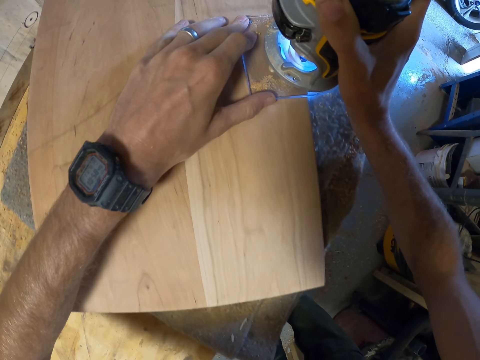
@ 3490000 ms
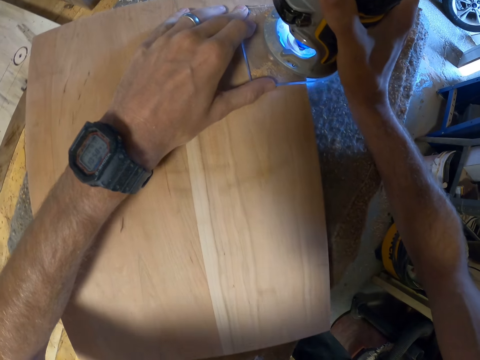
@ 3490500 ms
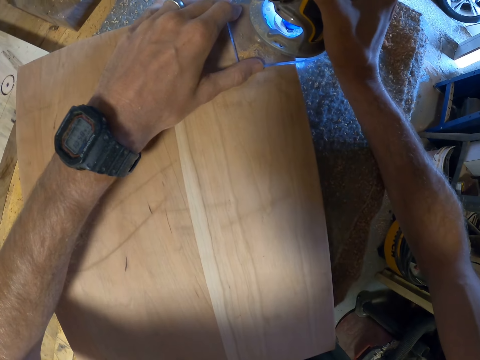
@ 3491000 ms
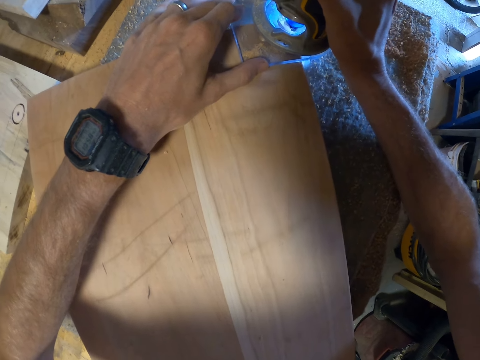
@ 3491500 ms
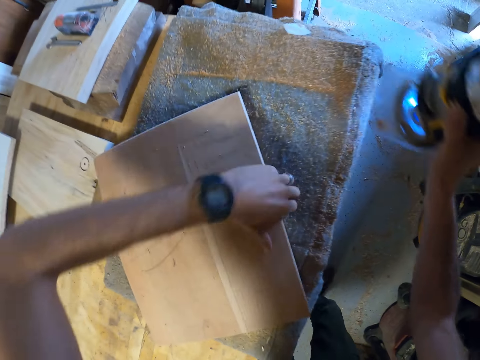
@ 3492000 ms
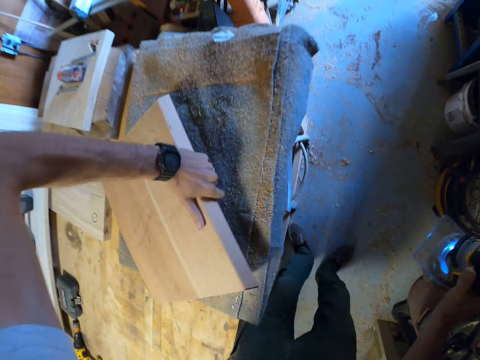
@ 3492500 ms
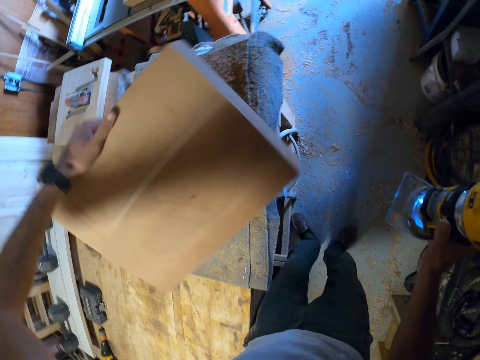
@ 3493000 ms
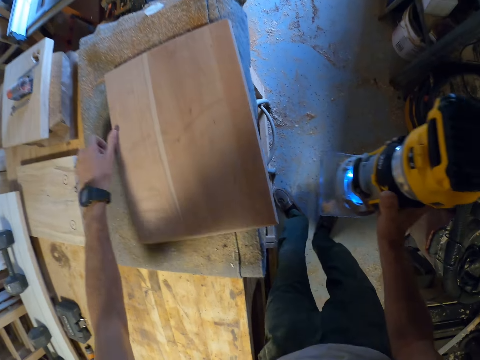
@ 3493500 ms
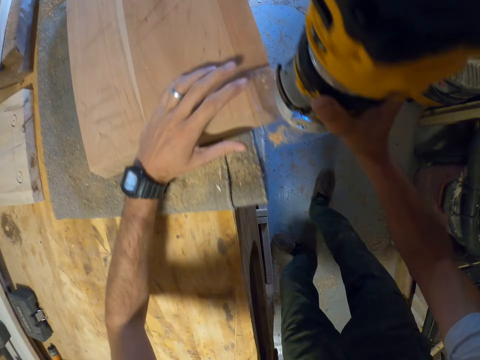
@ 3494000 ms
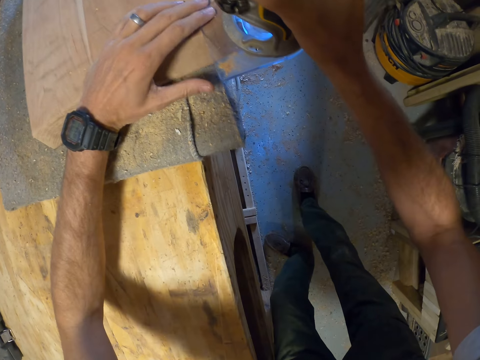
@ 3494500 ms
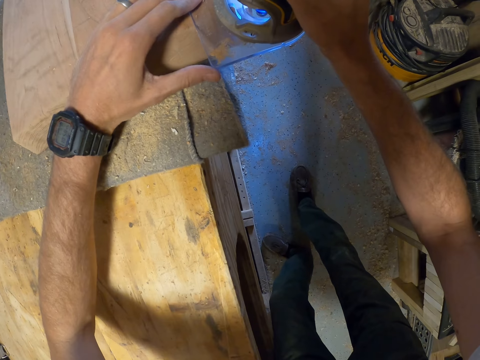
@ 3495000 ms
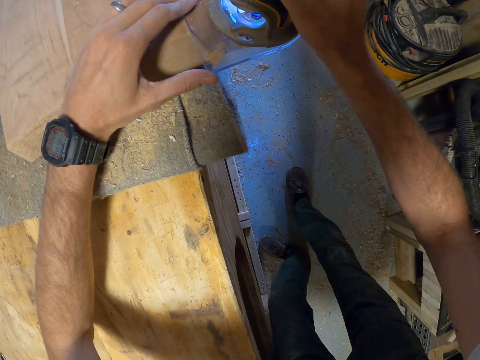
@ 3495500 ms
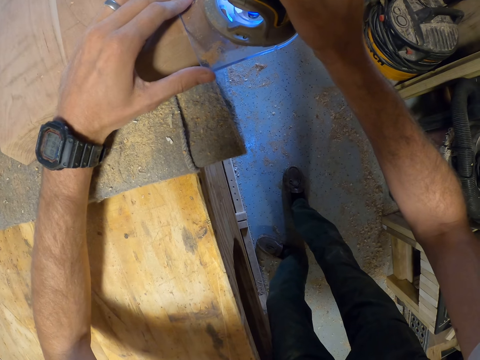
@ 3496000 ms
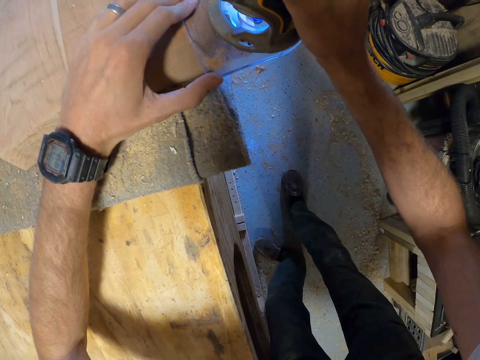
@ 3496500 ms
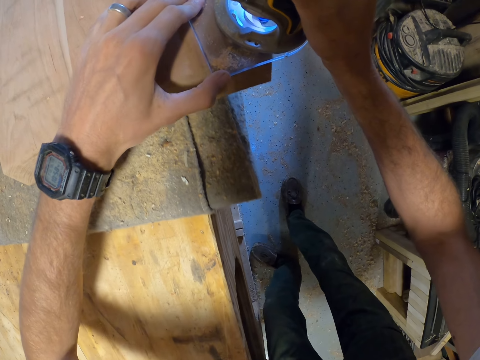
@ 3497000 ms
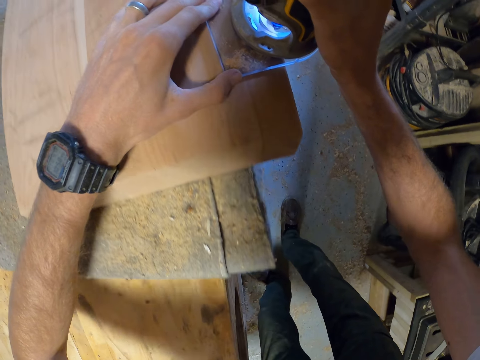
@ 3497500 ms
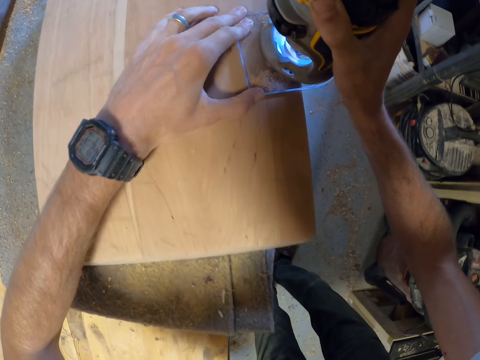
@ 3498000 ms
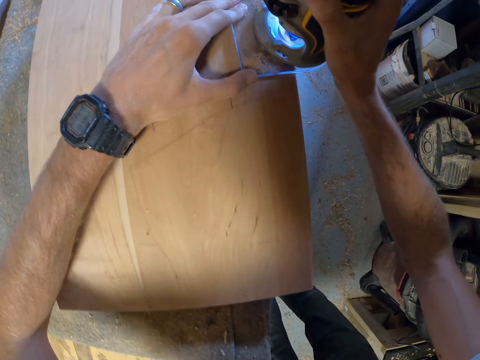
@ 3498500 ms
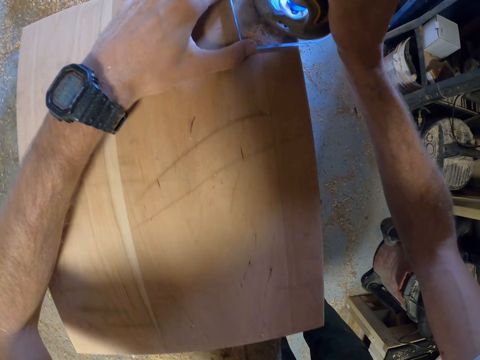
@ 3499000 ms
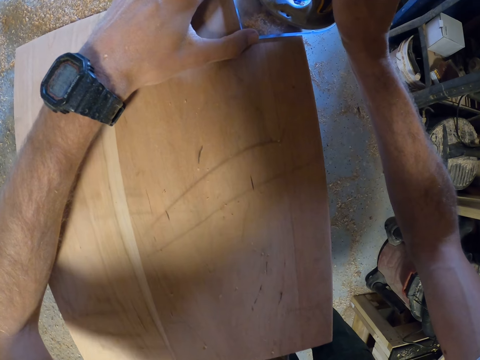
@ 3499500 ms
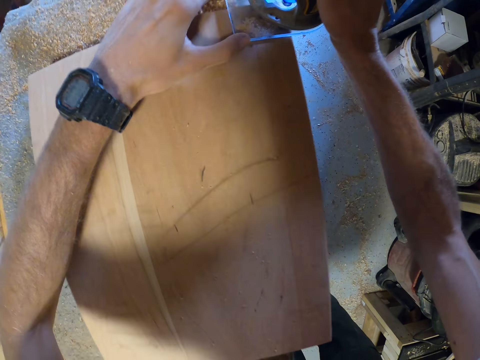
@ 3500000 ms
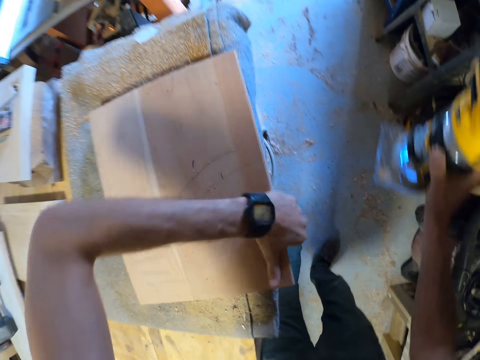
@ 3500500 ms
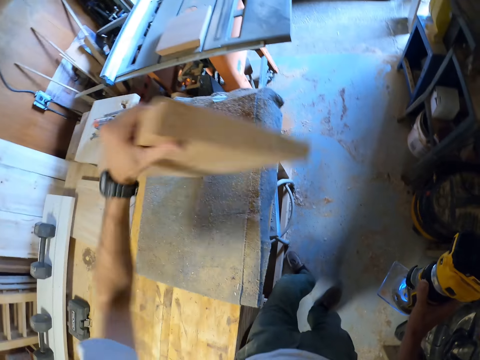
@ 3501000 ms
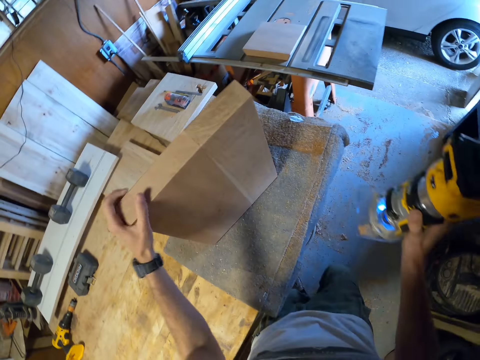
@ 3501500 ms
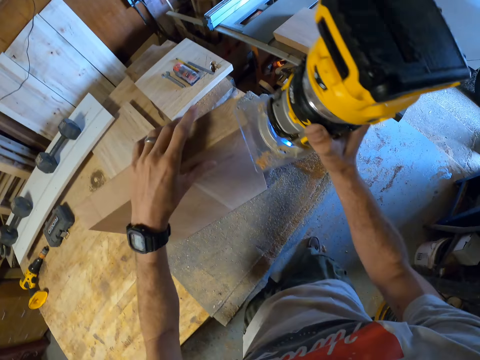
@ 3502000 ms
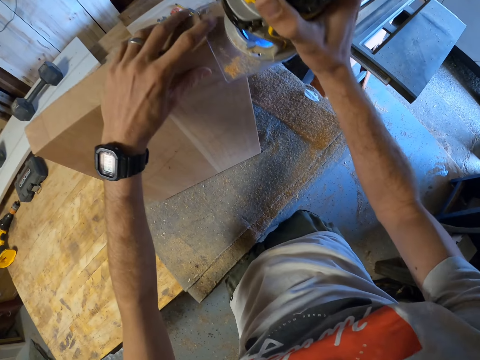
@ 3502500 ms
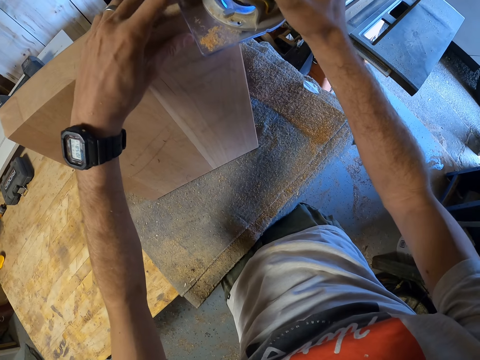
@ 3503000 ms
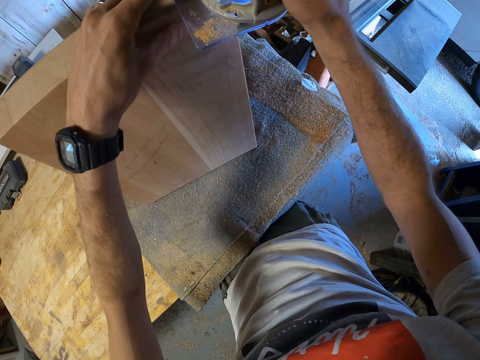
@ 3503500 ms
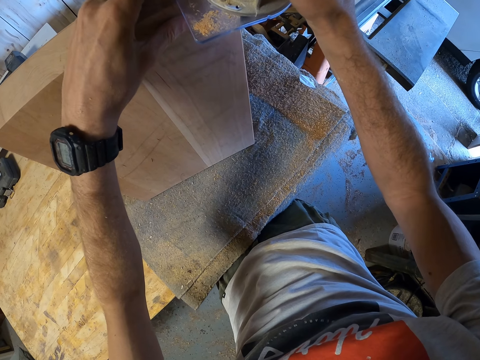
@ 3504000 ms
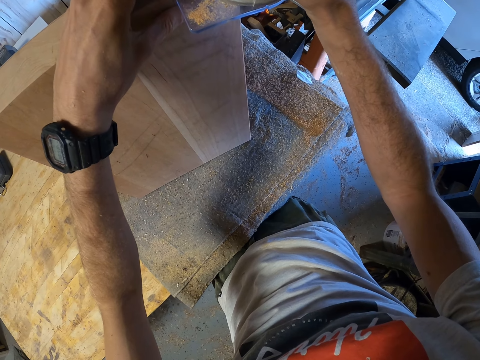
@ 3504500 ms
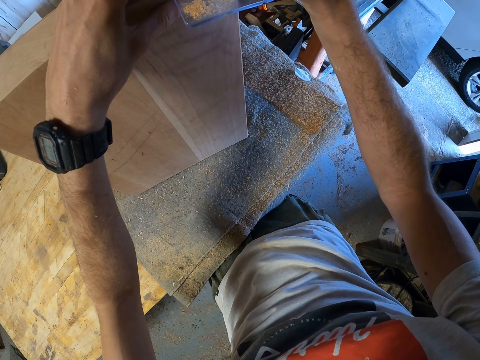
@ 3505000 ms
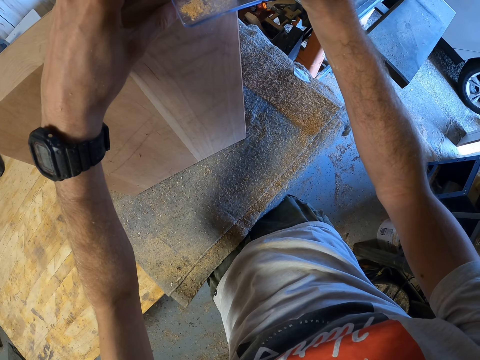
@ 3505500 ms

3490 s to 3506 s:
The camera wearer turns the wood. They trim the wood. They turn the wood vertically. They trim the wood.

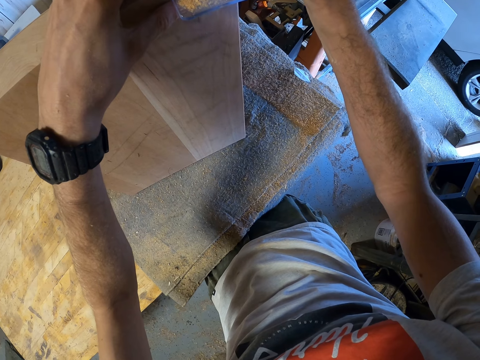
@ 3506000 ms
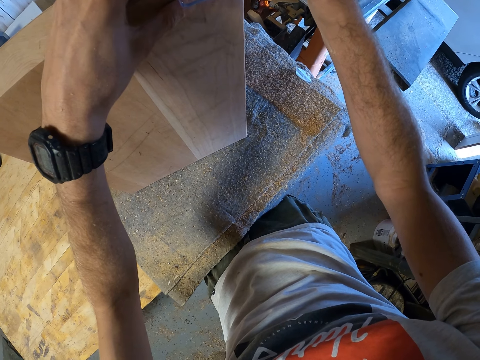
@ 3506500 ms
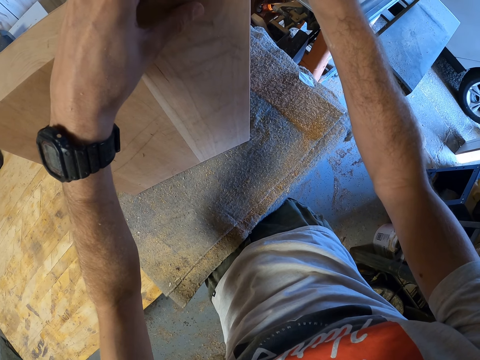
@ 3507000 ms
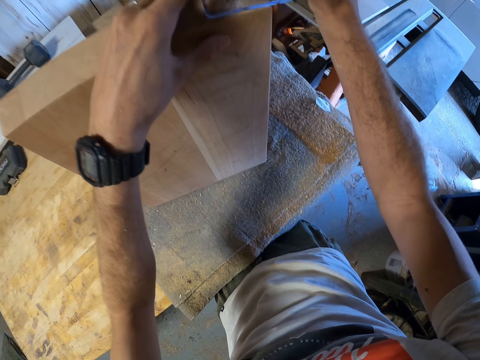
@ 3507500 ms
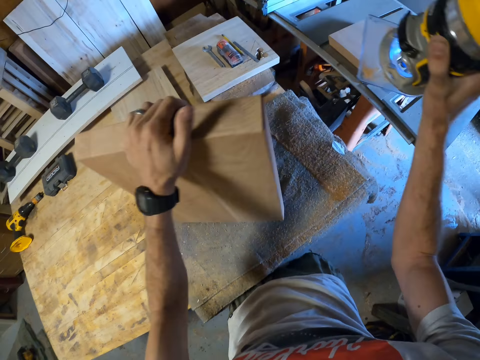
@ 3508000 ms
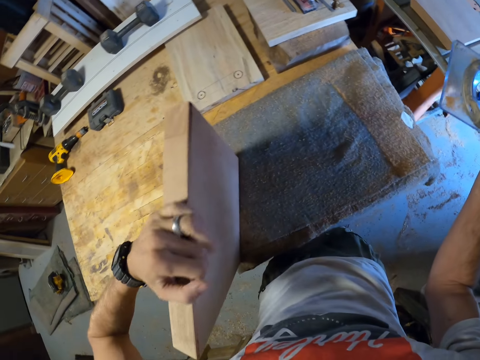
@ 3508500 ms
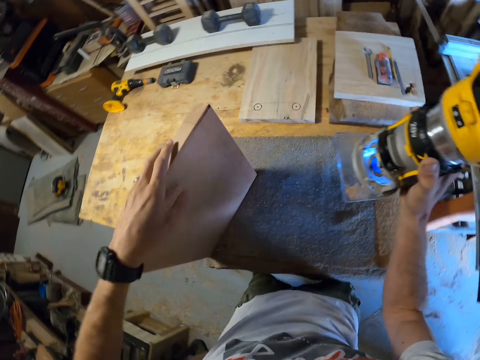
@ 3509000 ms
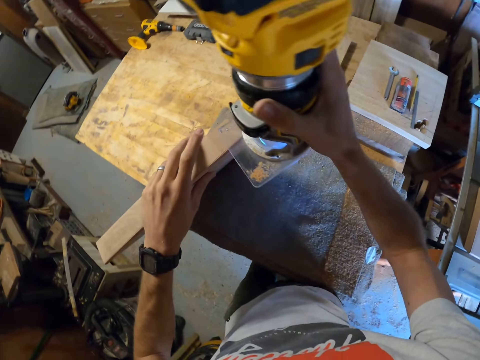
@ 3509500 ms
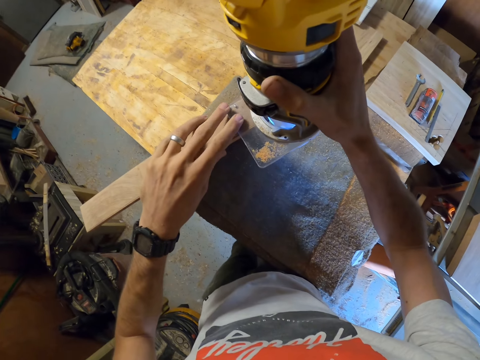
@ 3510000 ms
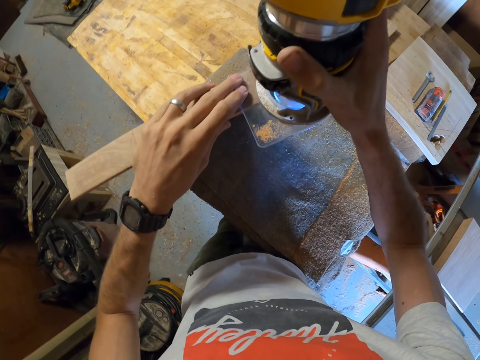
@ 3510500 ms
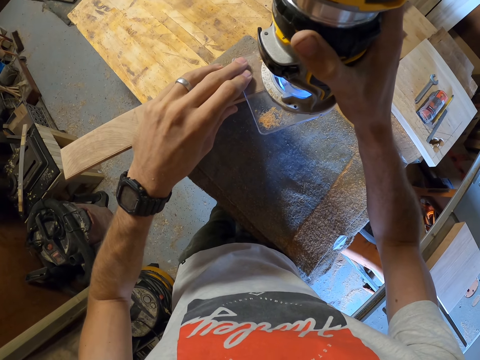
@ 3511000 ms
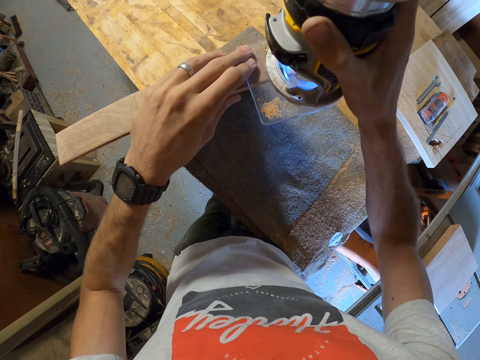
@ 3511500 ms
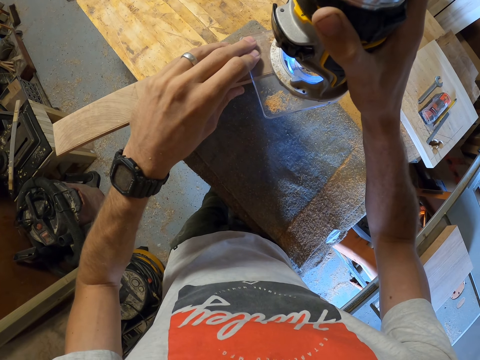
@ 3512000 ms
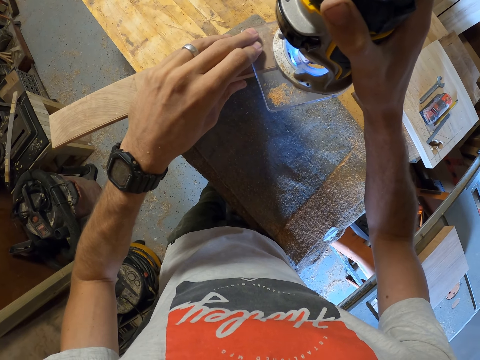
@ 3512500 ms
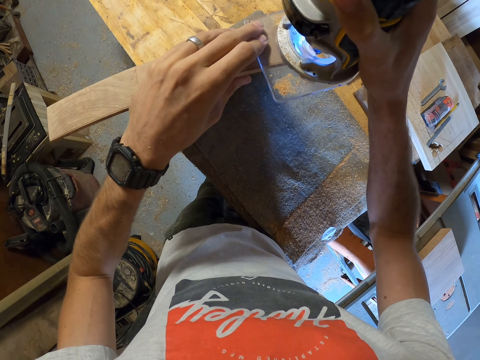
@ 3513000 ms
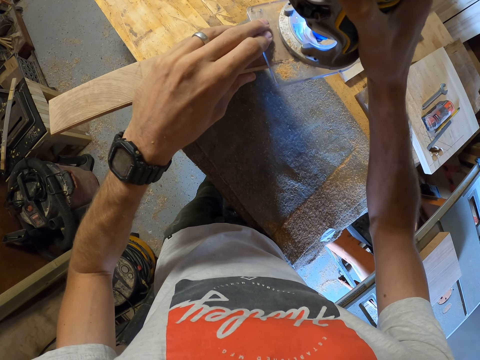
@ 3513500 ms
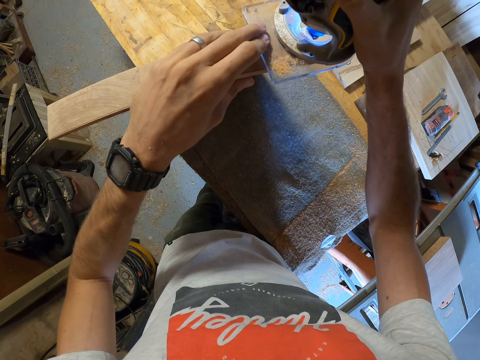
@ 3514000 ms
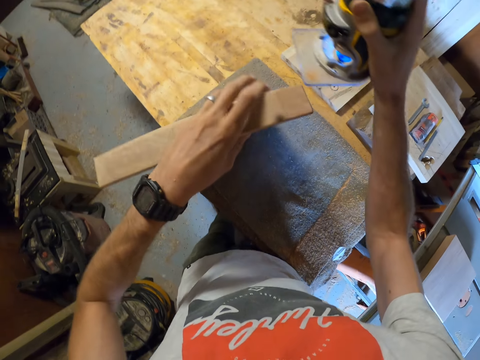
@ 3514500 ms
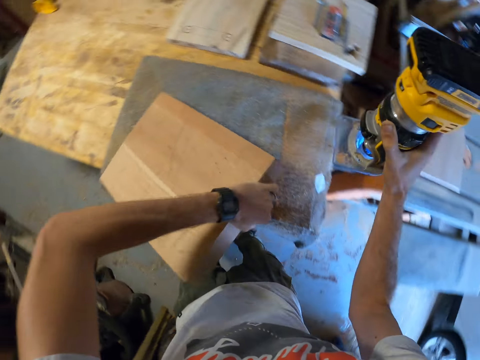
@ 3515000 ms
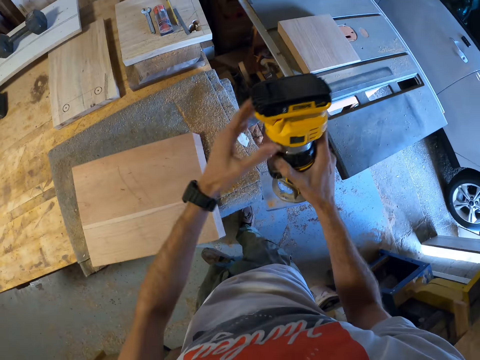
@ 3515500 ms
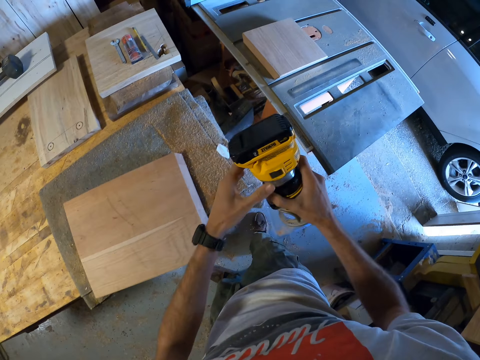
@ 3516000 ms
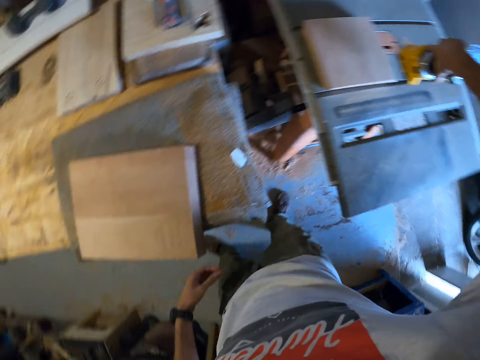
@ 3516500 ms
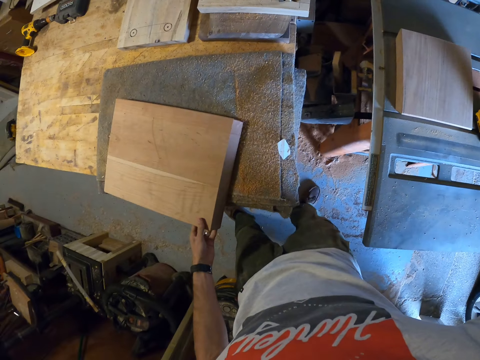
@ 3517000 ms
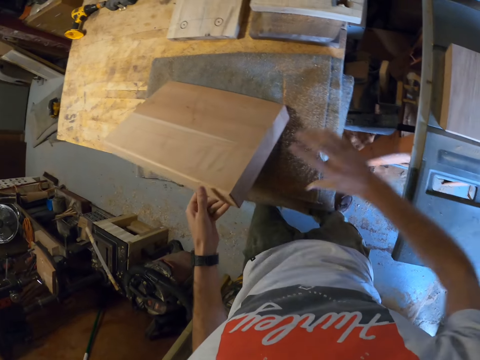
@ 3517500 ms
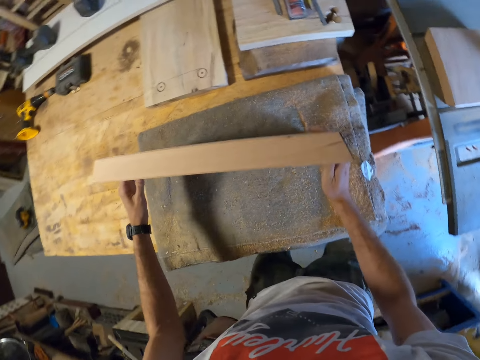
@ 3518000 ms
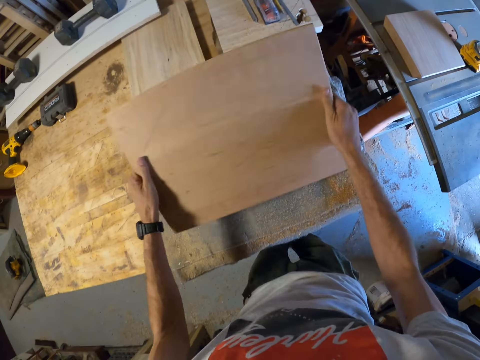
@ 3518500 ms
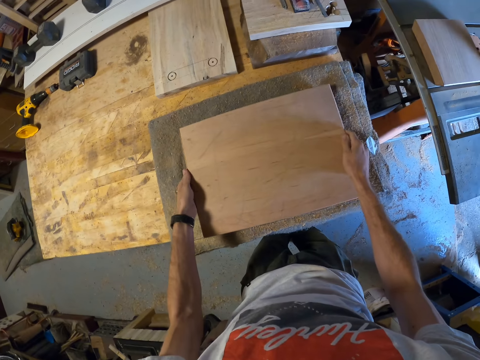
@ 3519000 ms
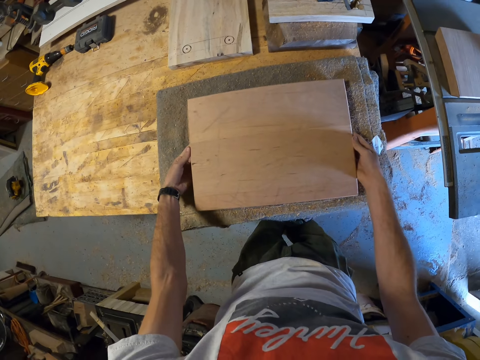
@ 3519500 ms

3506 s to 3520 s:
The camera wearer turns the wood. He trims the wood. He places the wood horizontally on the table. He switches off the wood trimmer with his left hand. He drops the wood trimmer on the table saw with his right hand. He flips the second piece of wood with both hands.
